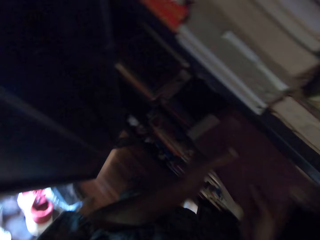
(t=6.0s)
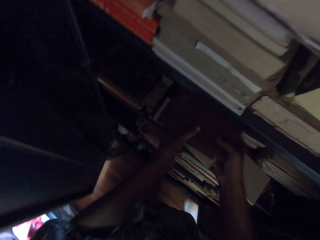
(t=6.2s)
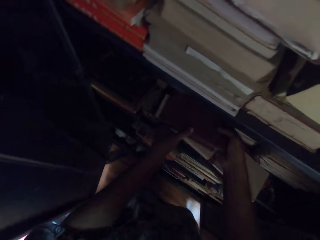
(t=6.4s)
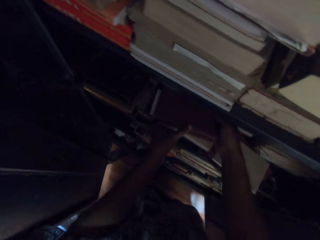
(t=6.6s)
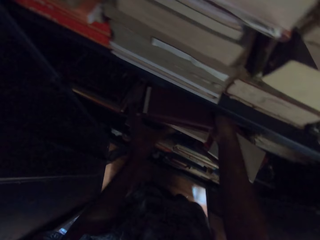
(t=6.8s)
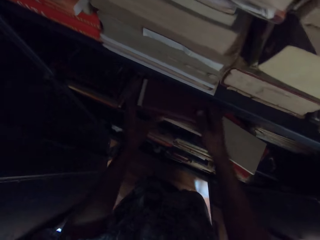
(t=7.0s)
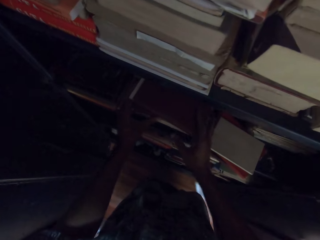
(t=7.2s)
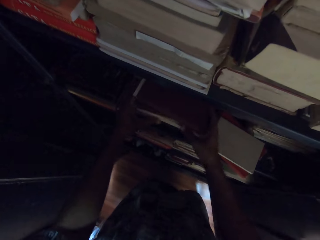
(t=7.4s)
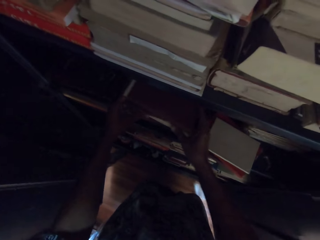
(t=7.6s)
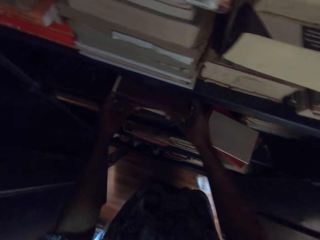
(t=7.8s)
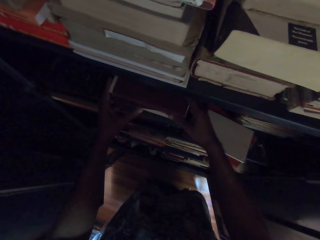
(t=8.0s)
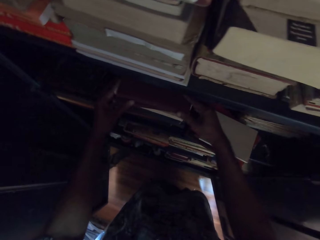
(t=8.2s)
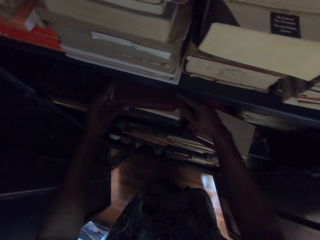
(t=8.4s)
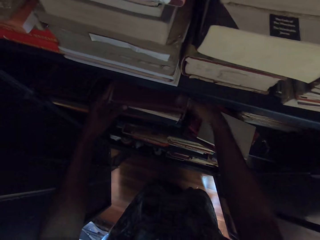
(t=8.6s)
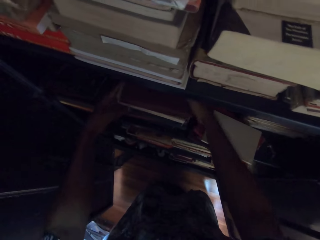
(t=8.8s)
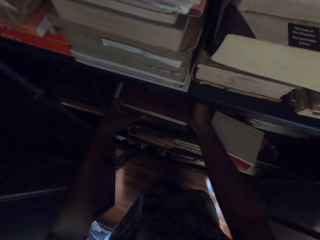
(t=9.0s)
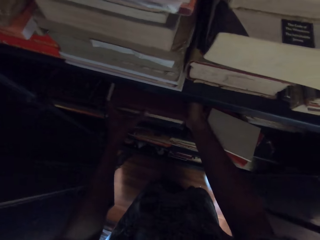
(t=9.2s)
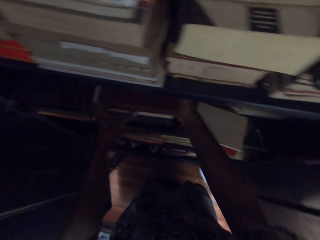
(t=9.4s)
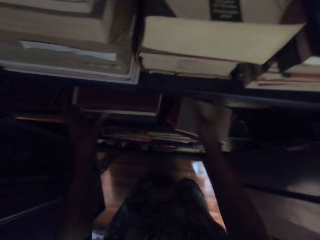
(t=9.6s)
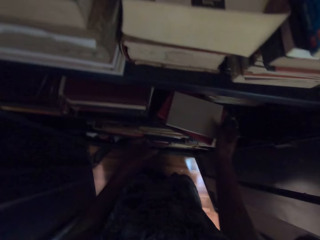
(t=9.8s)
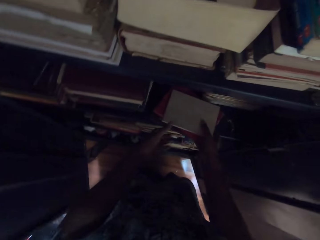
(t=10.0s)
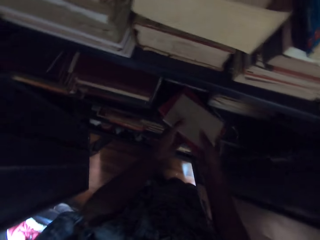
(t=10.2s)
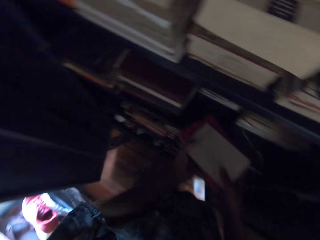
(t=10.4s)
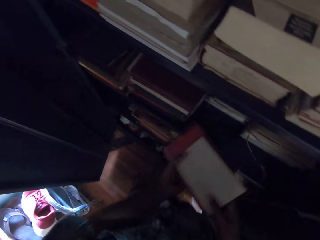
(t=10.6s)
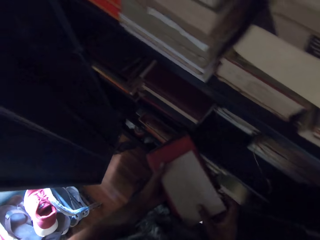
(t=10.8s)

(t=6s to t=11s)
The camera wearer drops the books on a pile of books on the book shelf with his hands. He arranges the books with his hands. He picks the books from the book shelf with his right hand. He places his left hand on the books.

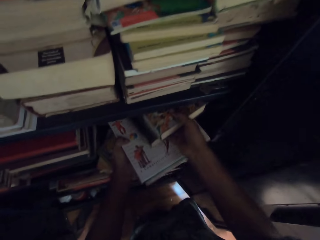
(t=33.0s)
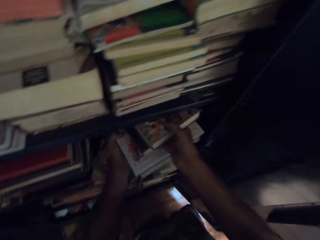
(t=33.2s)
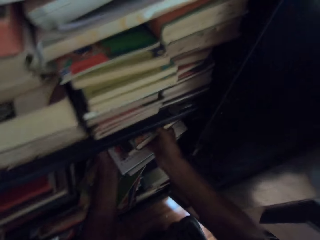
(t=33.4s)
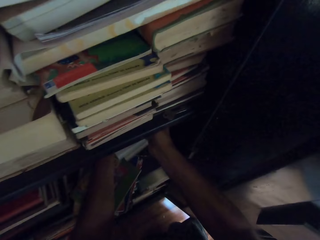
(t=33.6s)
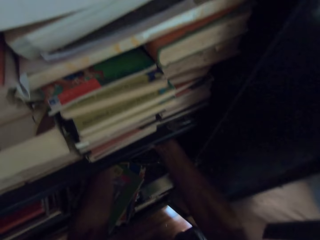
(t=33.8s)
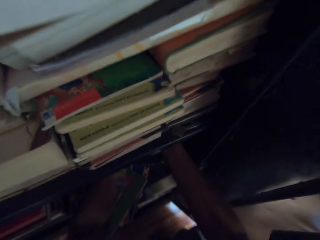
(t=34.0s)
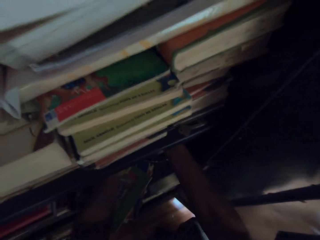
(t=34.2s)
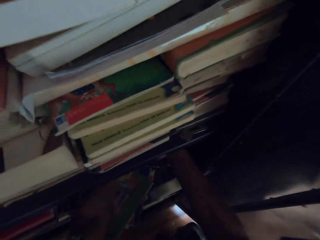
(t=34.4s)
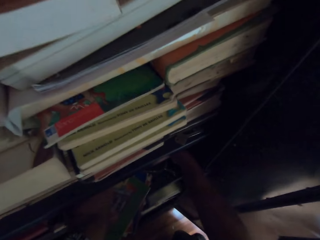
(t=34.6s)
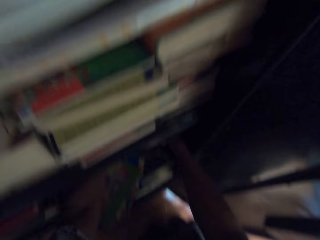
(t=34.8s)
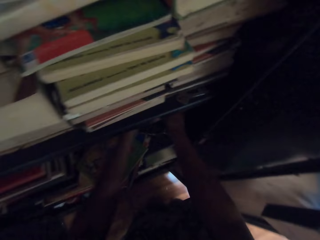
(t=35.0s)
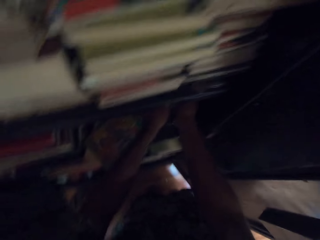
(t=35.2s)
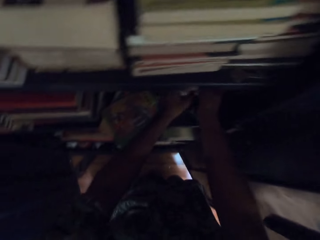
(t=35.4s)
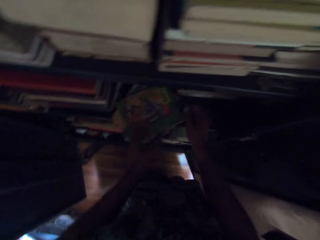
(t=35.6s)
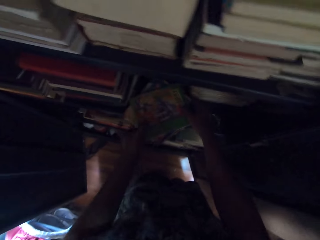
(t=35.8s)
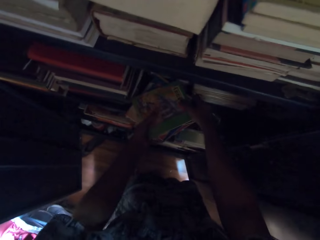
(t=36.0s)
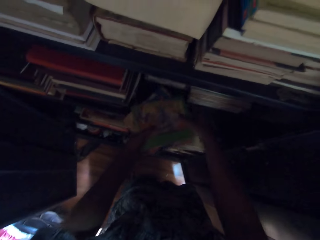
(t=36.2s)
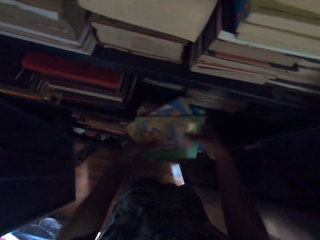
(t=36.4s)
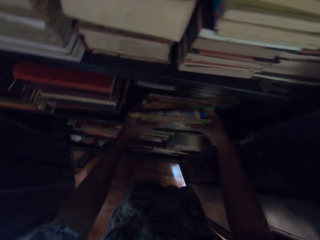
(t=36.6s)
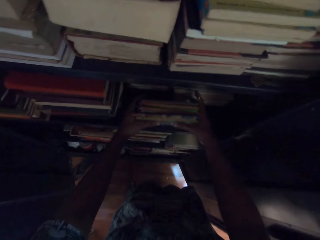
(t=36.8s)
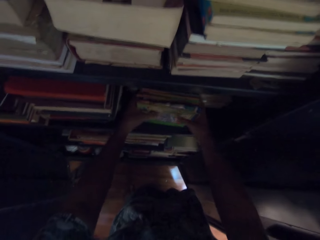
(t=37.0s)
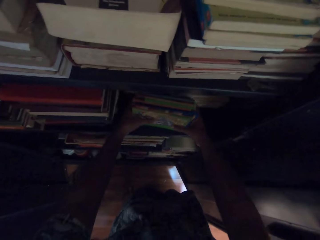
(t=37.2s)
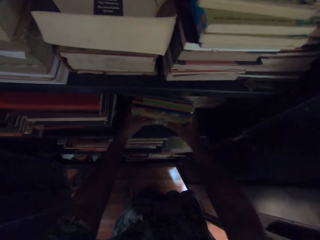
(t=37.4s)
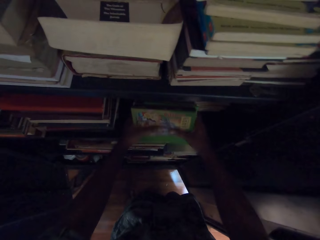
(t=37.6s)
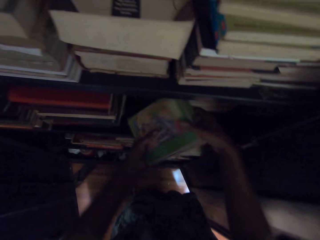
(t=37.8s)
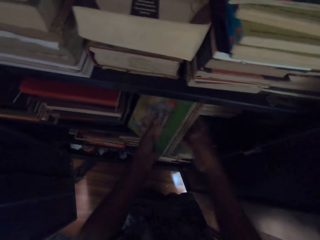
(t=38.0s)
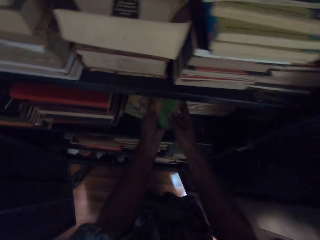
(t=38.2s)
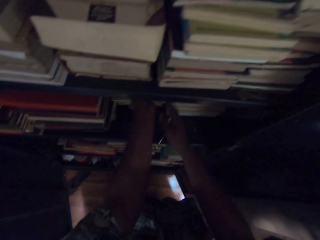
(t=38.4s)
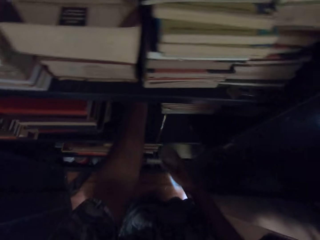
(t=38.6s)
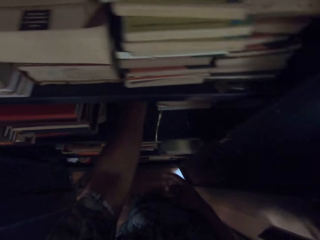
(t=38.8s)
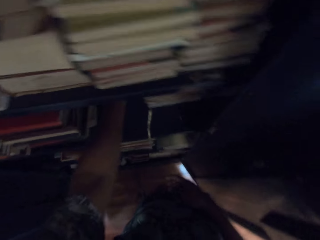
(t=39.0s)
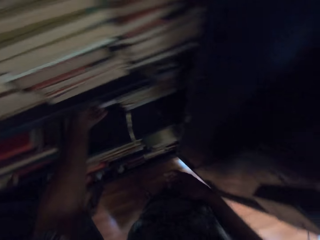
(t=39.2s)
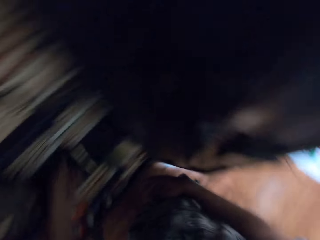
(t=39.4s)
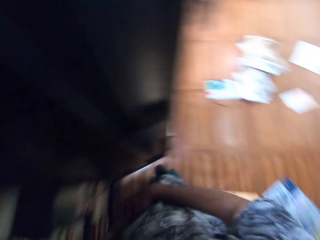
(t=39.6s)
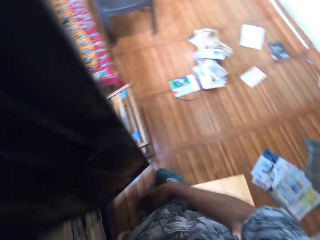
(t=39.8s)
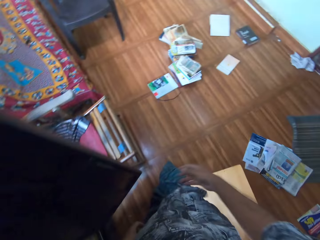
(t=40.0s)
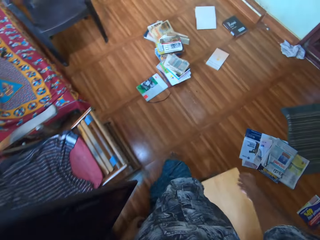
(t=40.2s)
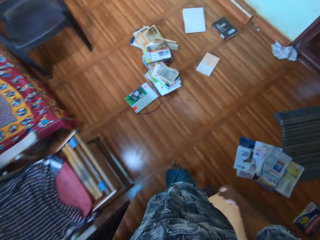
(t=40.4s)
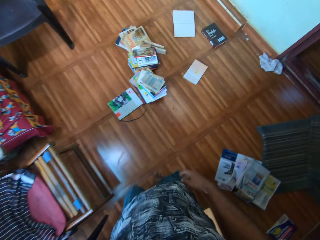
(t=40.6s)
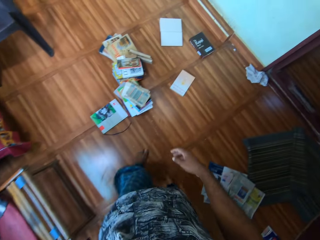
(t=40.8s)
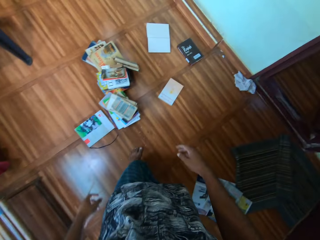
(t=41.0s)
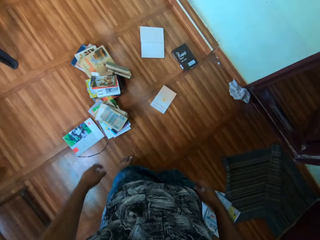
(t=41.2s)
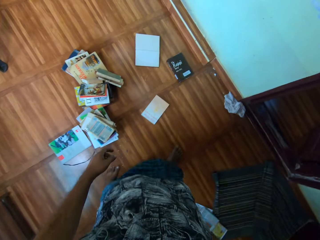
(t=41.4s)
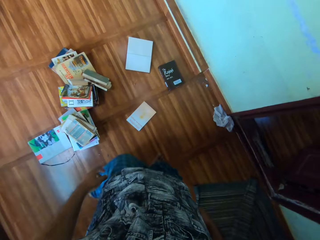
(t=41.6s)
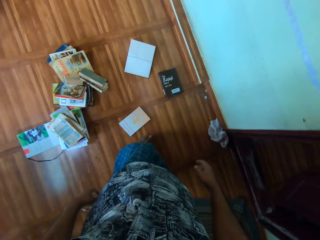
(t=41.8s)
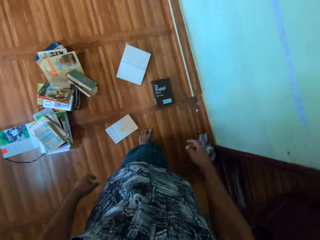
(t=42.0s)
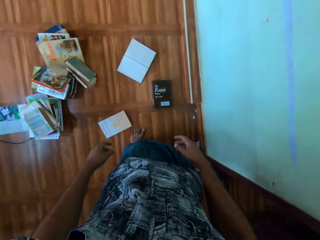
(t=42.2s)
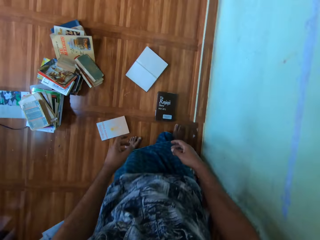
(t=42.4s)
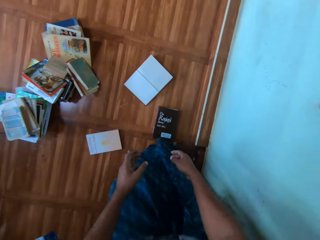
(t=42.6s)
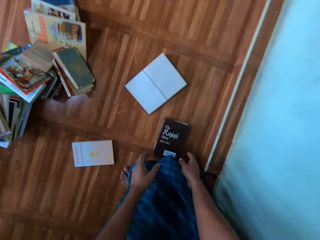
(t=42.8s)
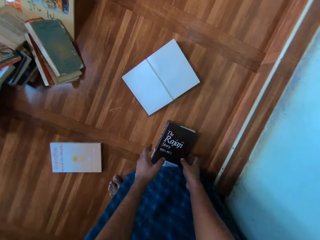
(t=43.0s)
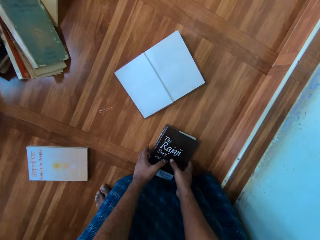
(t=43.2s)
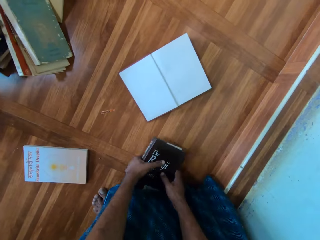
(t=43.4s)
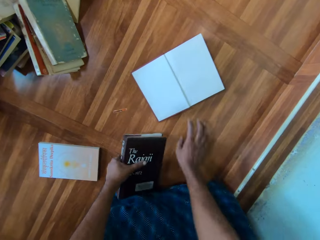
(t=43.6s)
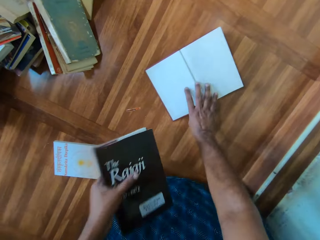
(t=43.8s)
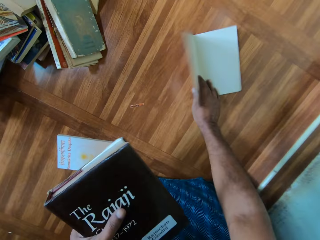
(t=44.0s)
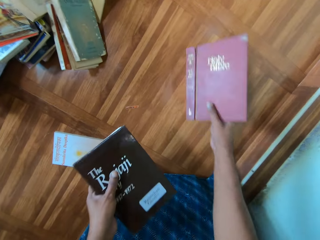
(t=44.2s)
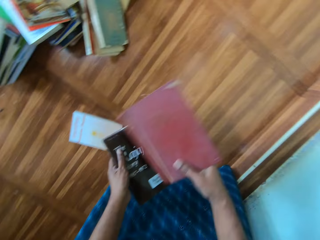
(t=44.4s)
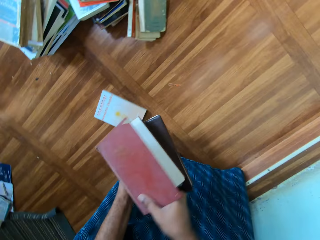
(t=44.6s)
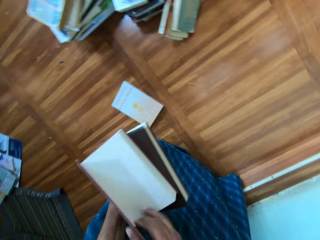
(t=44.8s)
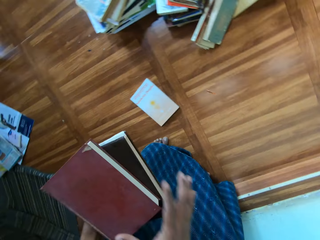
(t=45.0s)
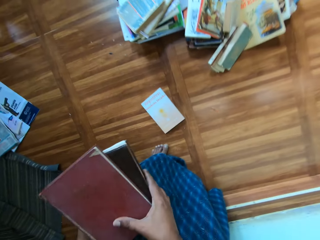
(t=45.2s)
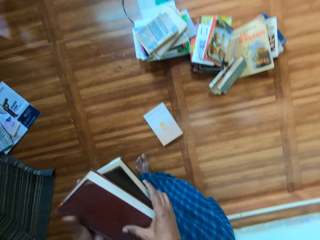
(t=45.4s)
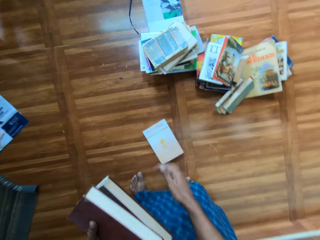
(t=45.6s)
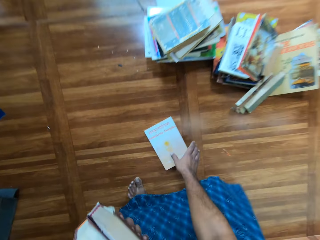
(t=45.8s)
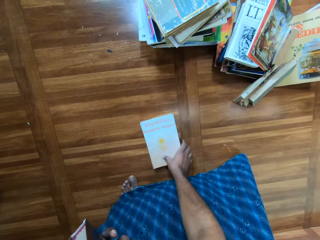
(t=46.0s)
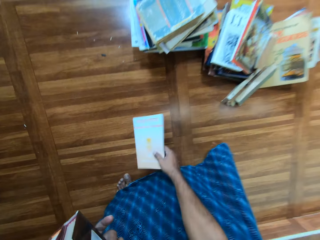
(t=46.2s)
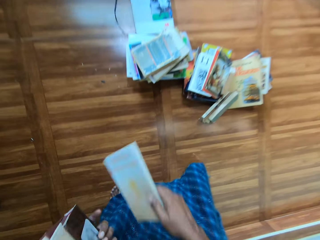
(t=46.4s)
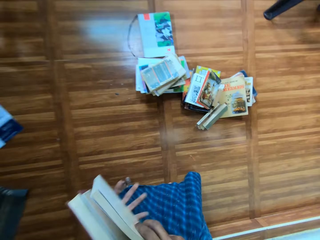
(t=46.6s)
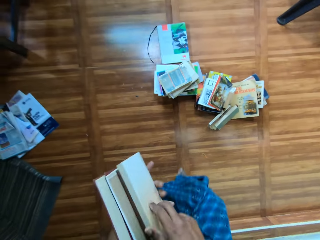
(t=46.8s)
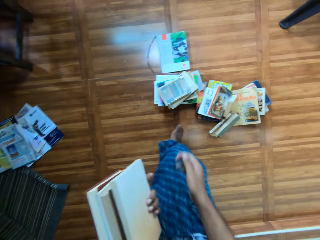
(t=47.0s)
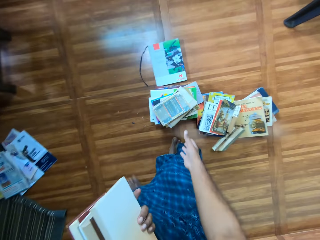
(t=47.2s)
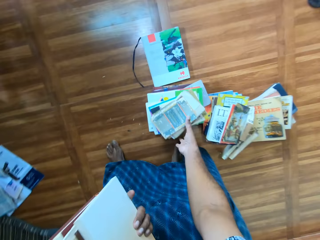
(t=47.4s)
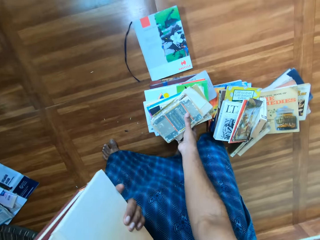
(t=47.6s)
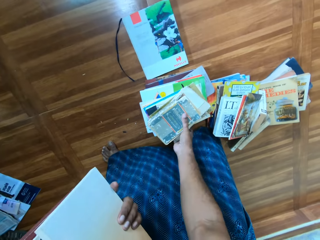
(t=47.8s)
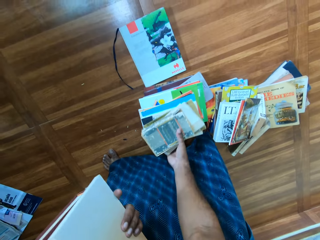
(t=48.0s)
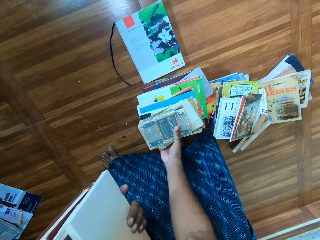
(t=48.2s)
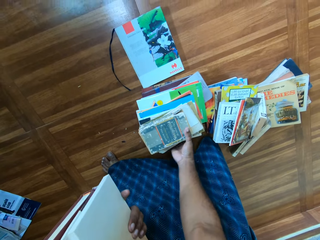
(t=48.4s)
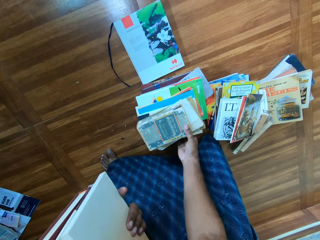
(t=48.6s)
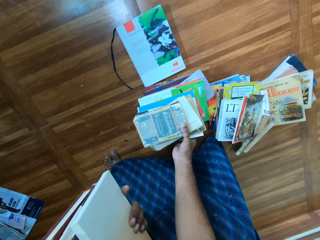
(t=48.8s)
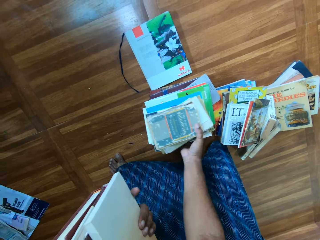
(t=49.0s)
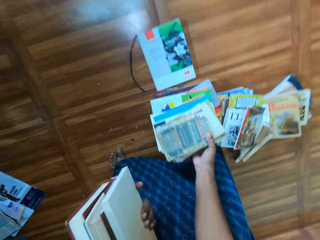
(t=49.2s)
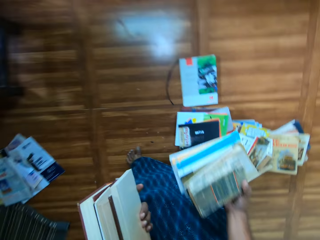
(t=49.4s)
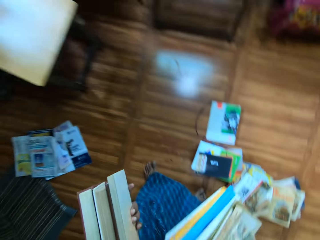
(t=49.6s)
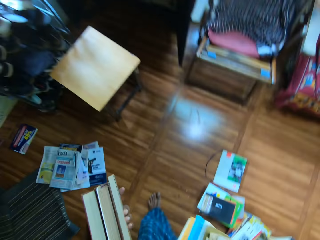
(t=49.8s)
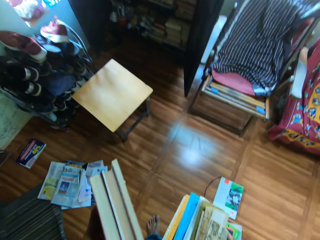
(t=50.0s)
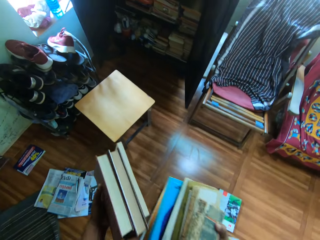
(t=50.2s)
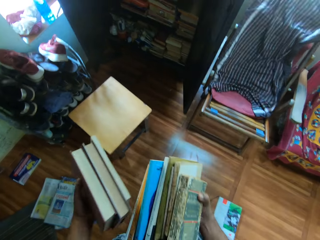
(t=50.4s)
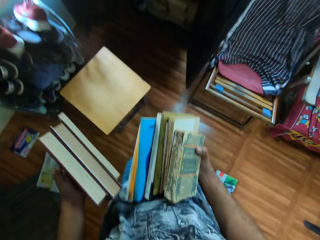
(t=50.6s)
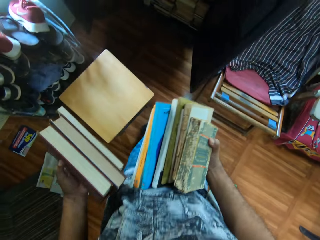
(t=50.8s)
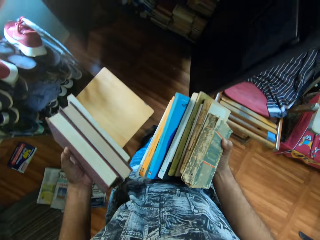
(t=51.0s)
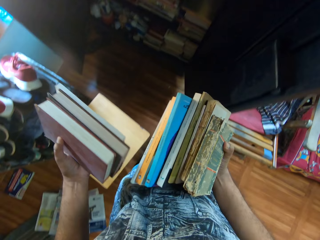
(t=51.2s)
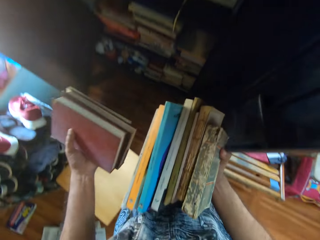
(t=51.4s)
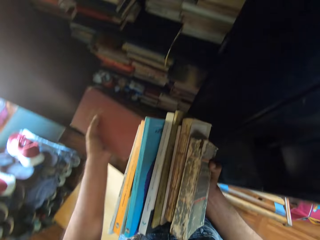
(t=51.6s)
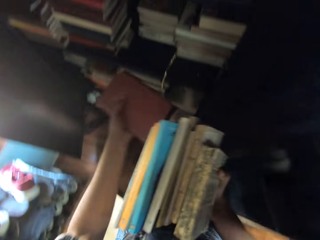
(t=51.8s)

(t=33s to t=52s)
The camera wearer pulls out books from the book shelf with his right hand. He drops the books on the book shelf with his hands. He picks the pile of books on the book shelf with his hands. He arranges the pile of books with his hands. He drops the pile of books on the book shelf with his left hand. He walks towards the books on the floor. He picks a book from the floor with his hands. He passes the book in his hands to his left hand. He picks a book from the floor with his right hand. He places the book on the book in his left hand with his right hand. He holds the books with his right hand. He passes the books in his right hand to his left hand. He picks a book from the floor with his right hand. He passes the book in his right hand to the books in his left hand. He picks a pile of books from a pile of books on the floor with his right hand. He walks towards the book shelf.
